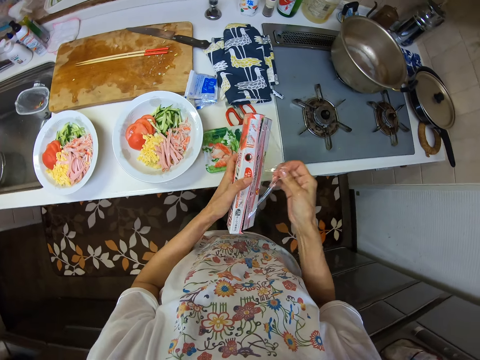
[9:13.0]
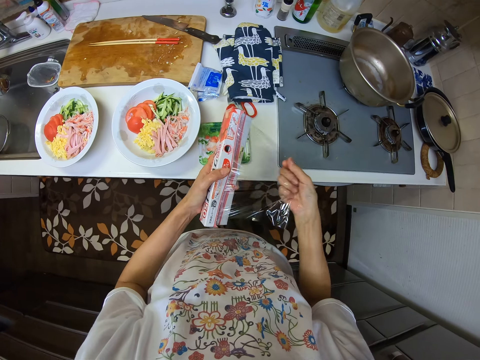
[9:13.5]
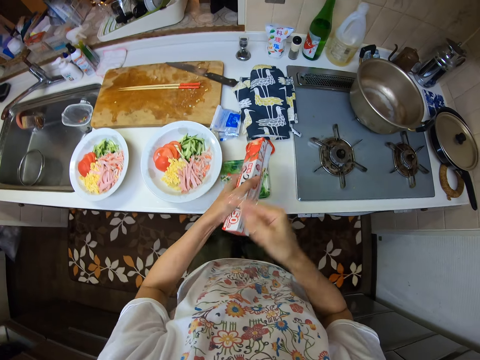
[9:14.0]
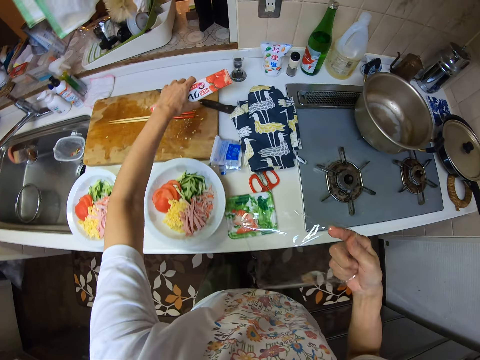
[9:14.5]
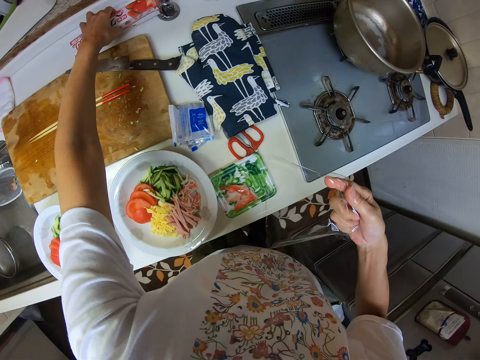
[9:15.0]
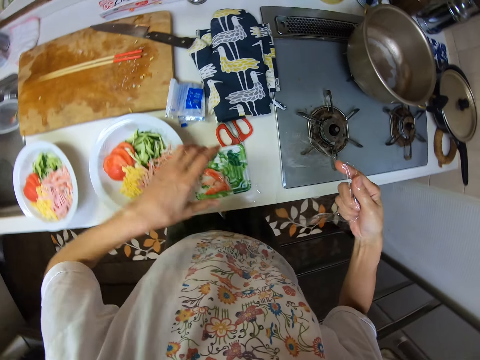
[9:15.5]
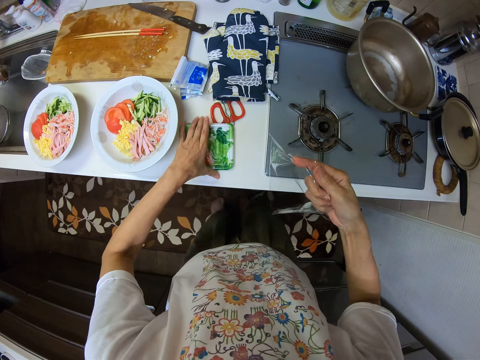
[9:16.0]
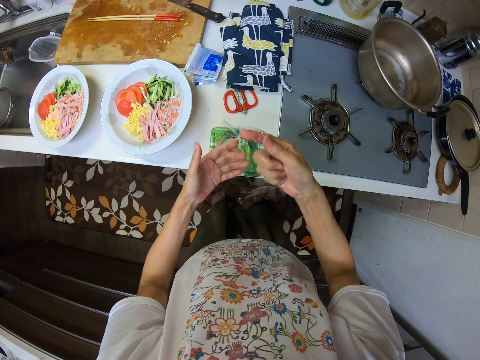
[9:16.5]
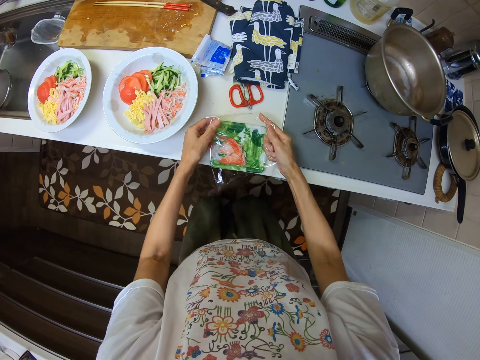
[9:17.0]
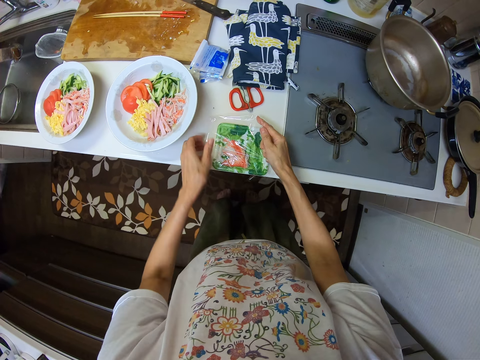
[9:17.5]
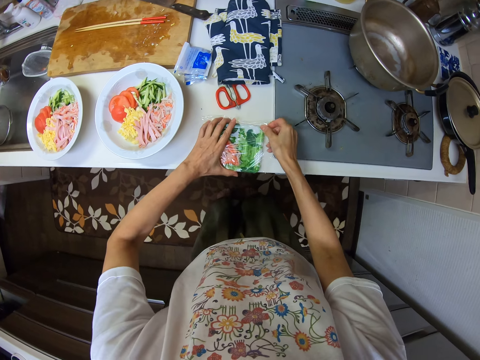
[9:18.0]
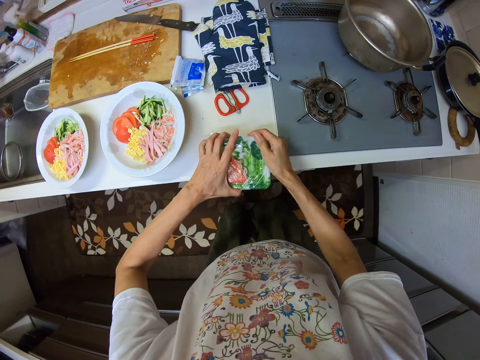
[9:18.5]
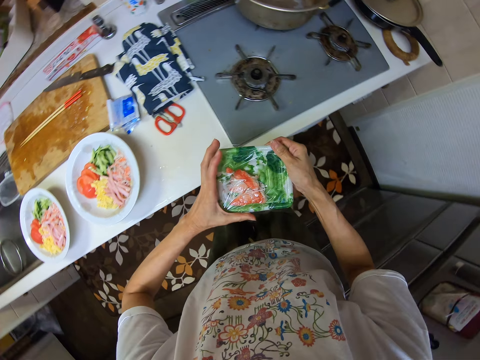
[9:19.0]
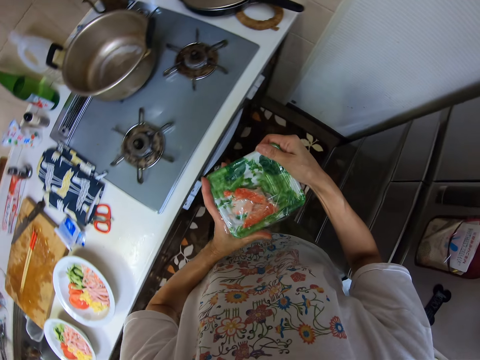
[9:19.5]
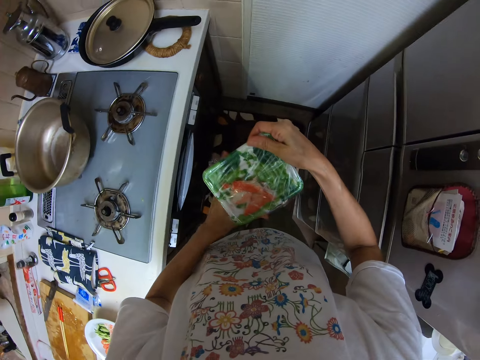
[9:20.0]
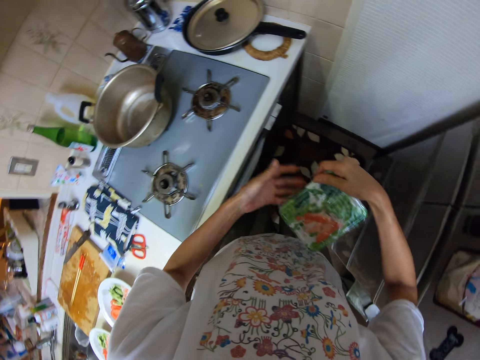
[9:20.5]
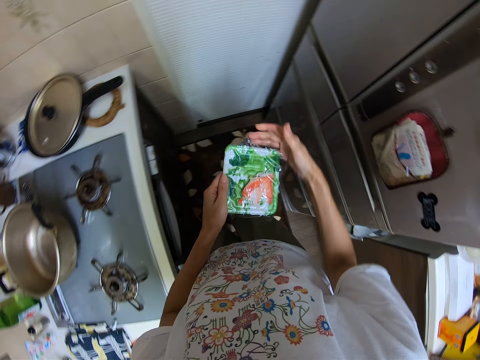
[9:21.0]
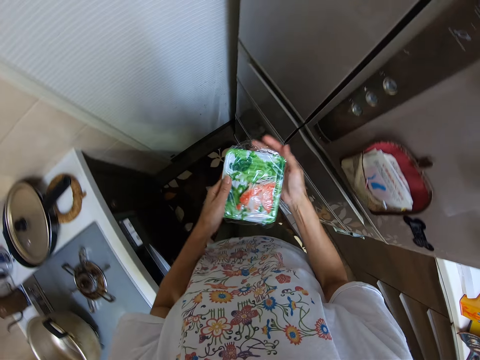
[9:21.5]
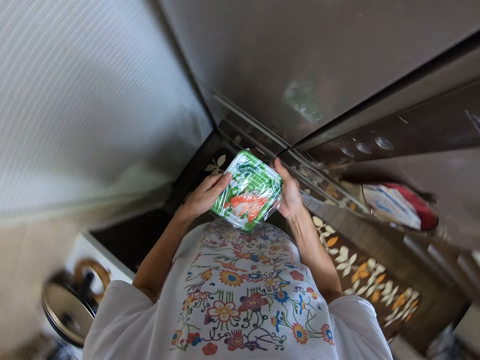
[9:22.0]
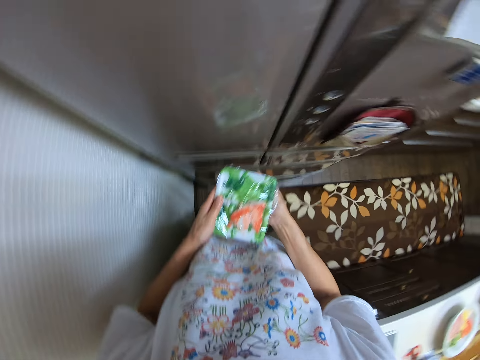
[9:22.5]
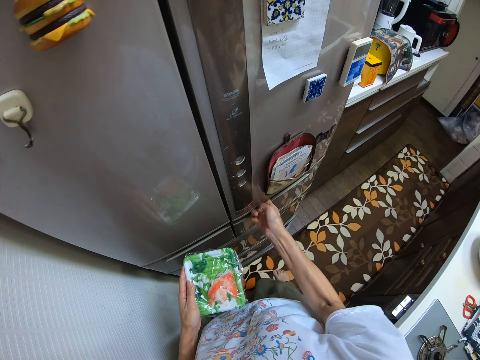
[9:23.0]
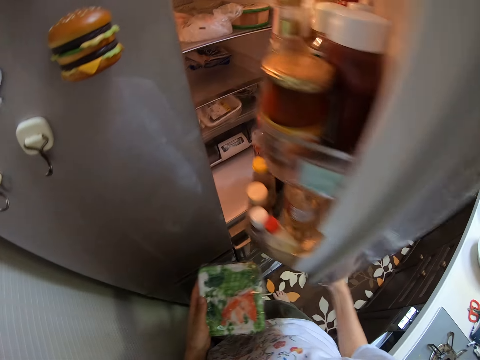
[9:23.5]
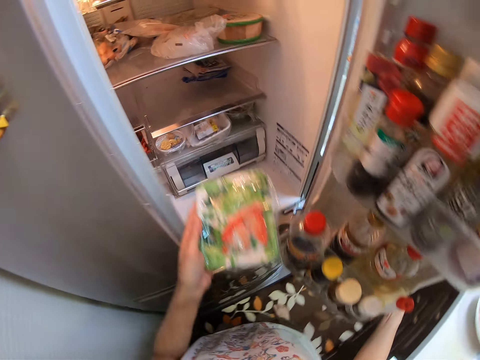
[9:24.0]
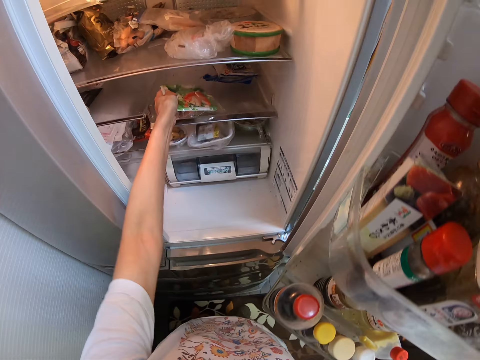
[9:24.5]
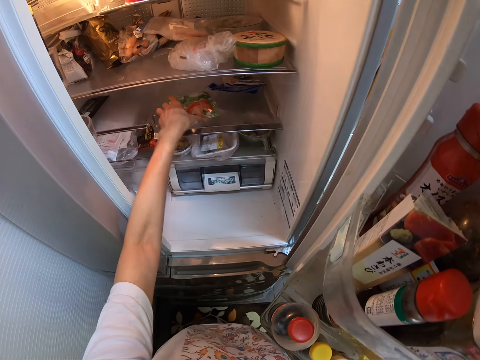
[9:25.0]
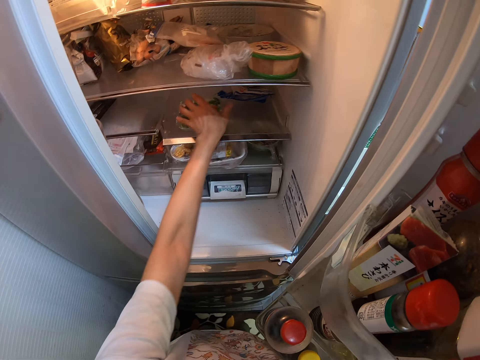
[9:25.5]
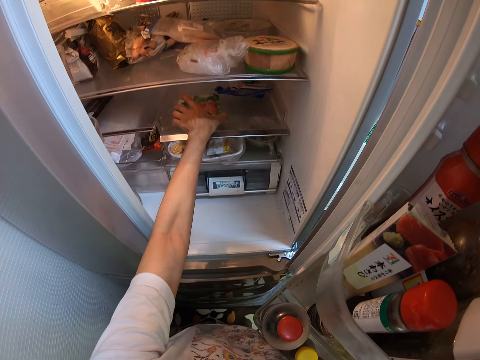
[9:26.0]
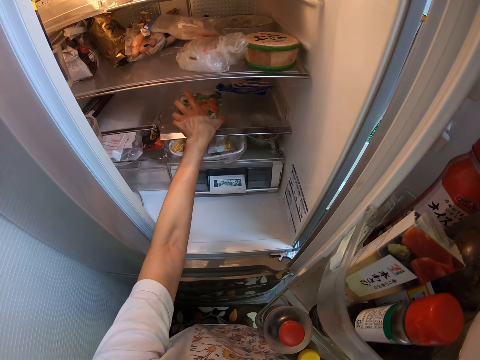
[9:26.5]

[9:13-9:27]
The camera wearer opens the box. They remove some cling films from the pack. They tear off some cling films from the pack. They drop the pack of cling film on the kitchen cabinet. They move a bowl of vegetables. They wrap the bowl of vegetables. They lift the bowl of vegetables. They open the fridge. They place the bowl of vegetables in the fridge.

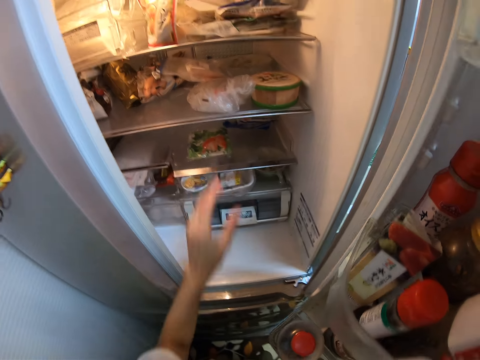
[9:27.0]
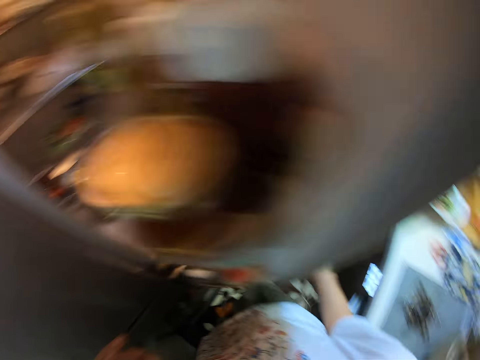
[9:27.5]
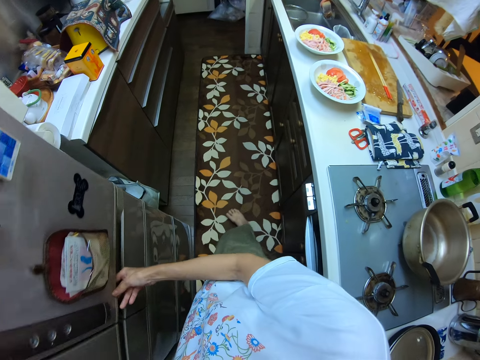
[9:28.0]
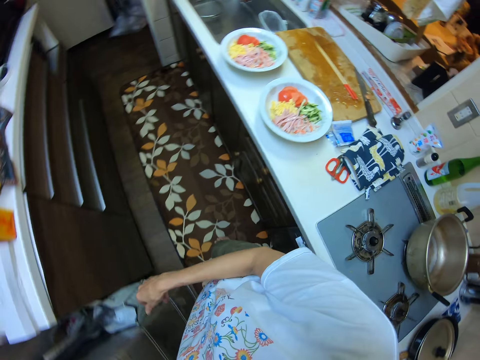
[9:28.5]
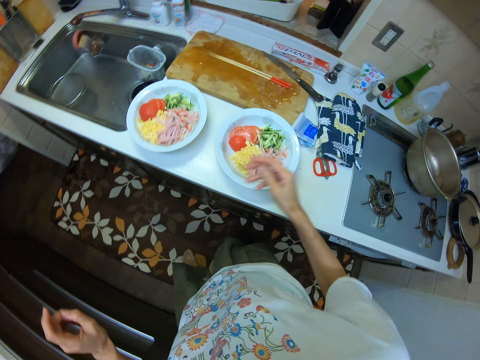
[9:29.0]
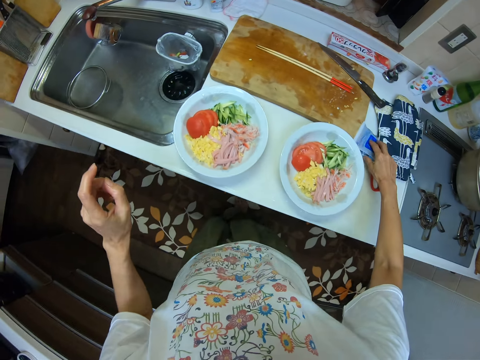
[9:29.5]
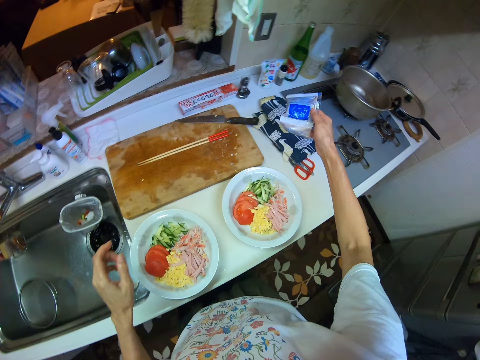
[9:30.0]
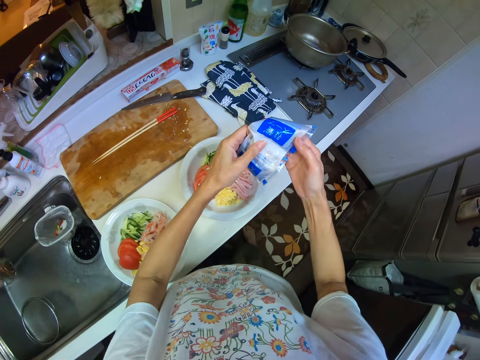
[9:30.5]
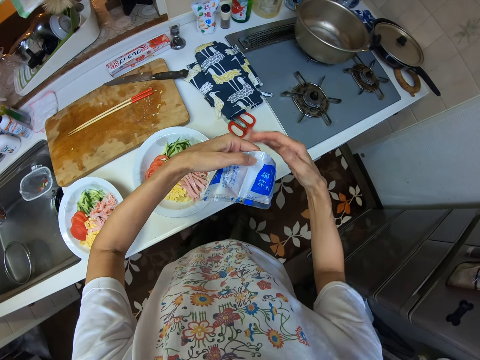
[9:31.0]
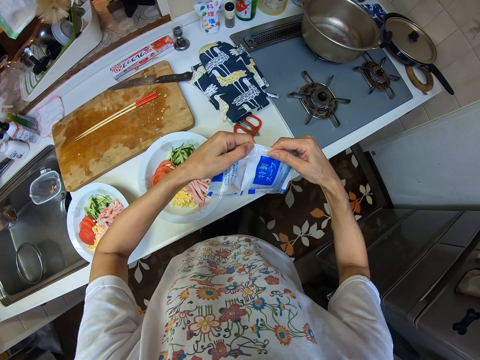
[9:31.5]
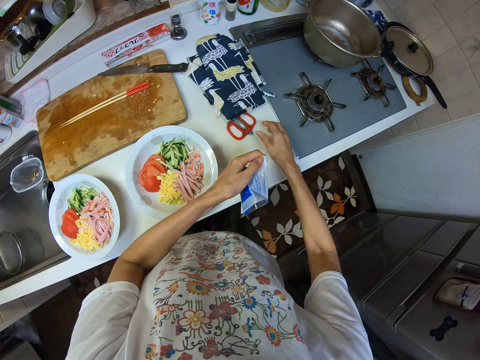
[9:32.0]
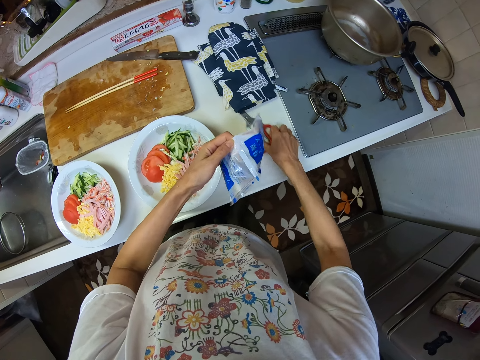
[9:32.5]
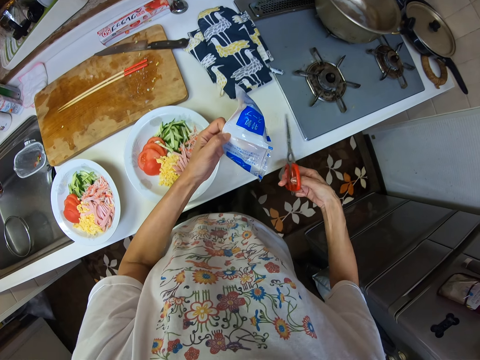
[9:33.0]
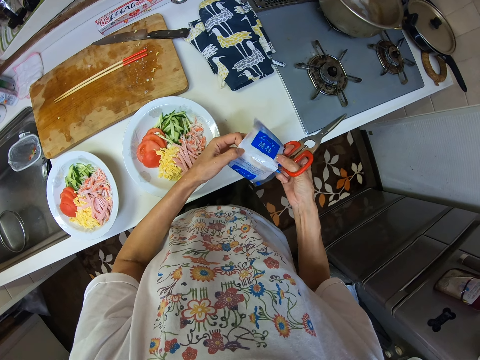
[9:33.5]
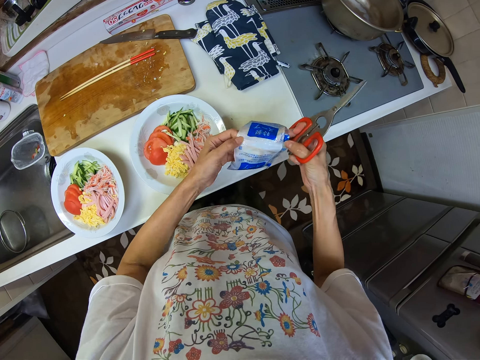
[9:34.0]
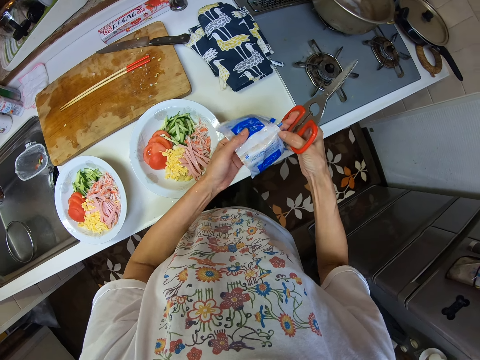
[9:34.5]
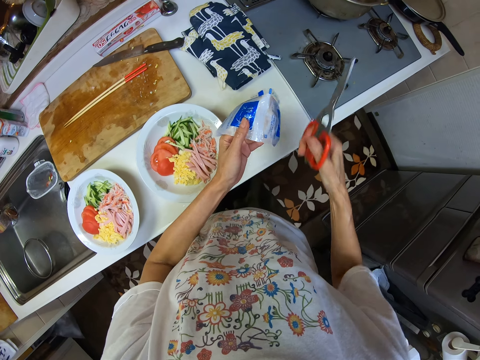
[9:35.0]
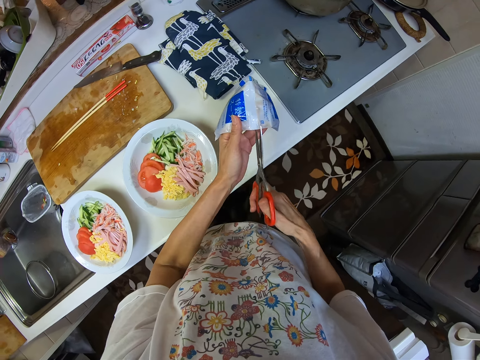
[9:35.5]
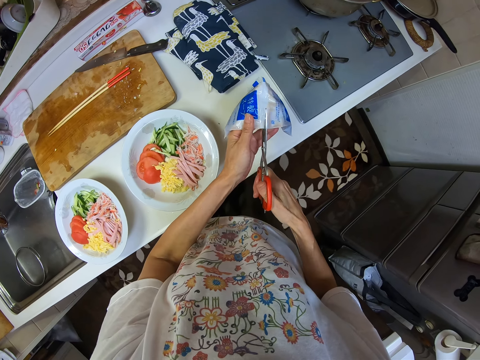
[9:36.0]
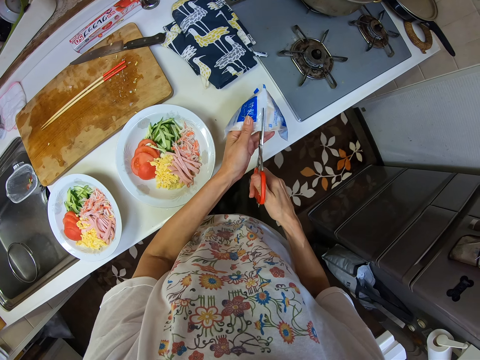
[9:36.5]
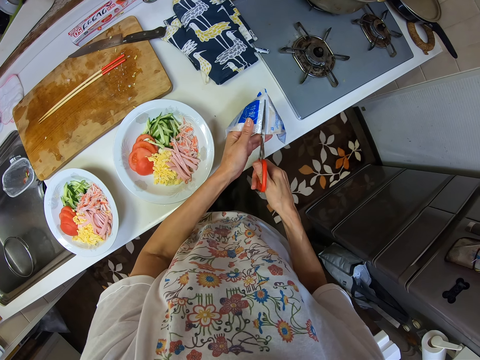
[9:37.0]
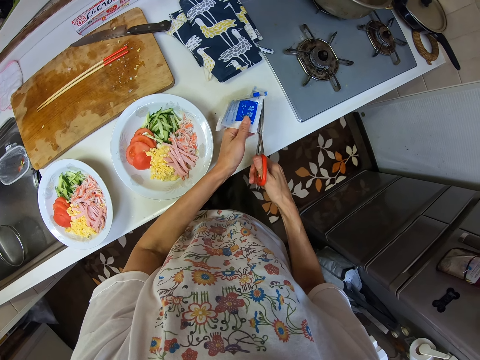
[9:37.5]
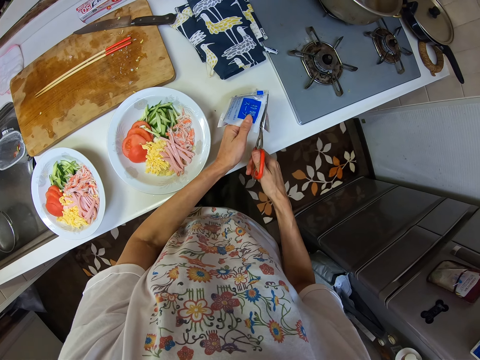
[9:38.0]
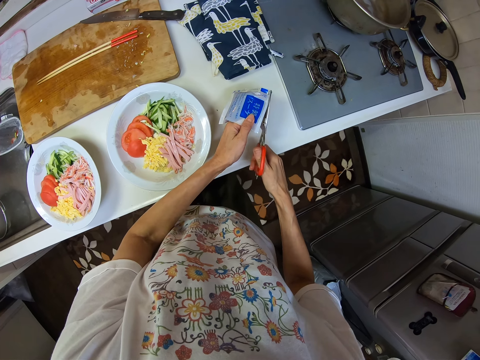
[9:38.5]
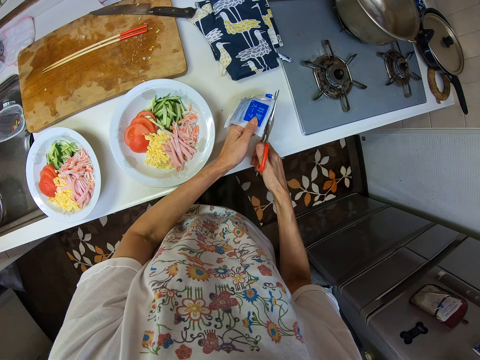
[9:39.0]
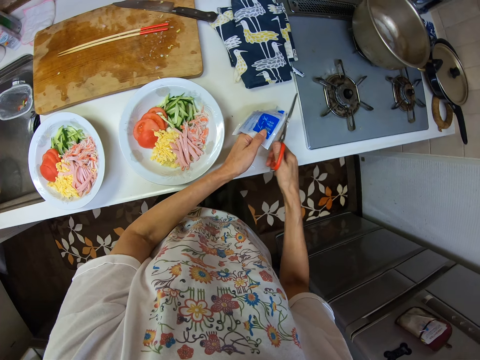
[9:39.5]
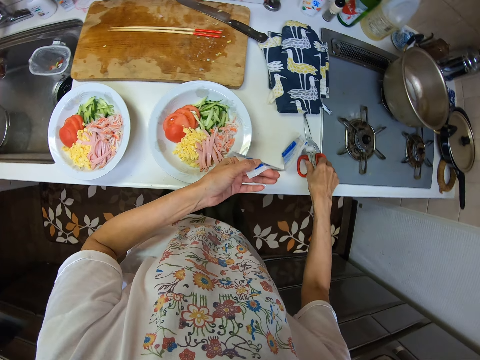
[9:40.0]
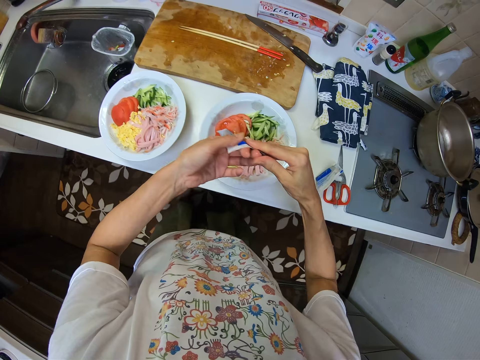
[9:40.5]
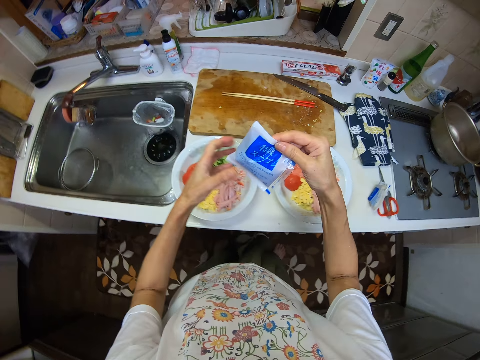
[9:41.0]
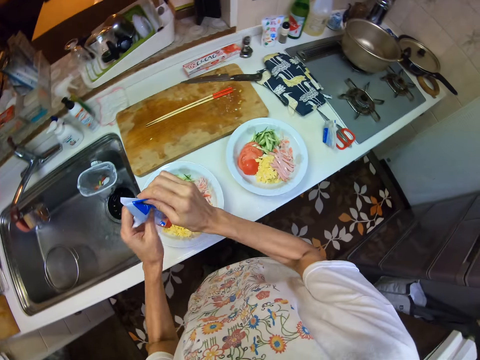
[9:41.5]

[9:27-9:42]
The camera wearer closes the fridge. He moves around the kitchen. He picks a sachet of spice. He tries to cut something with his hand. He picks a kitchen shear. He turns something. He cuts the sachet. He places the kitchen shear on a surface. He holds something with both hands.
